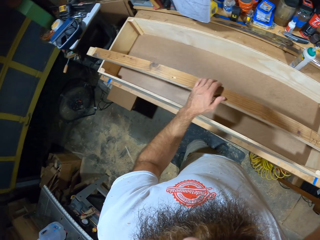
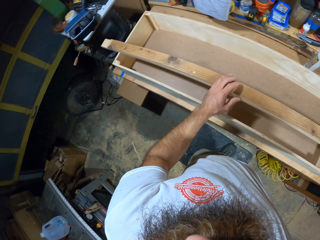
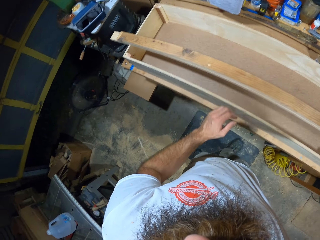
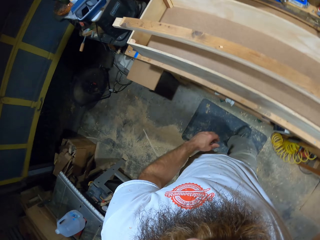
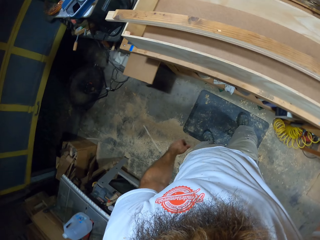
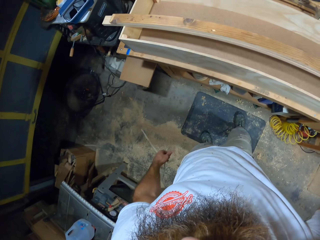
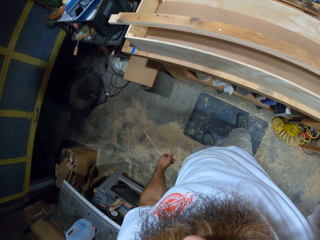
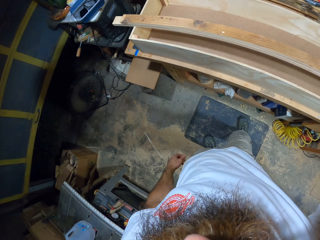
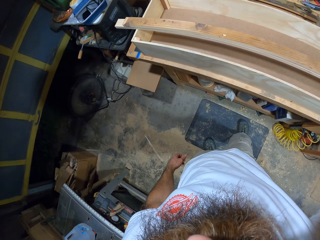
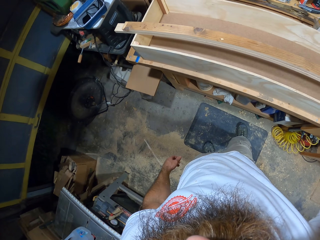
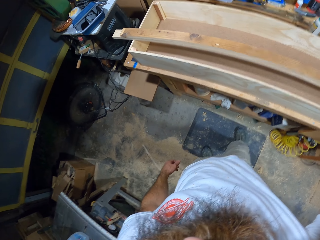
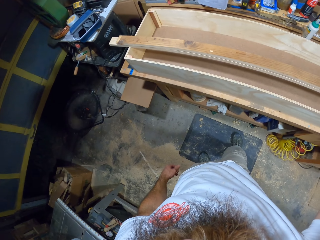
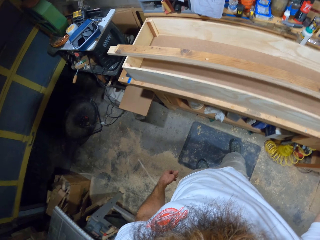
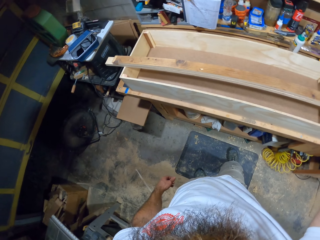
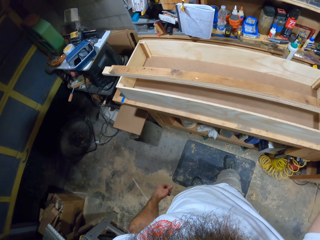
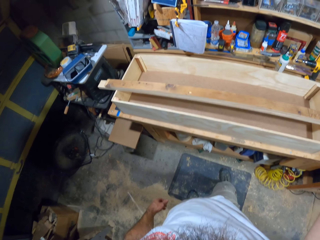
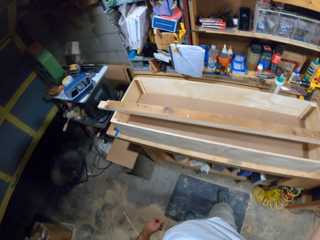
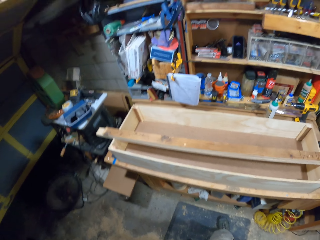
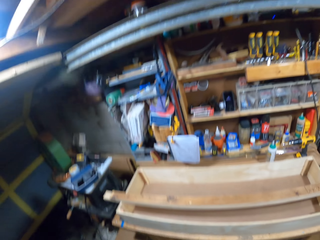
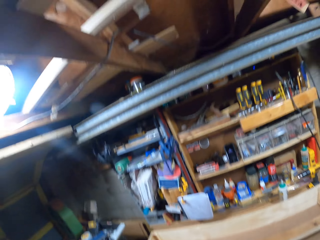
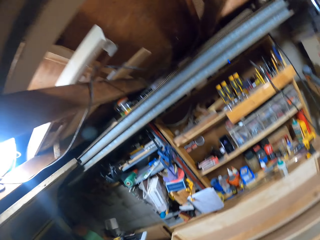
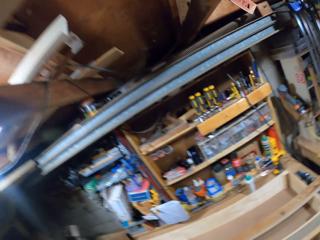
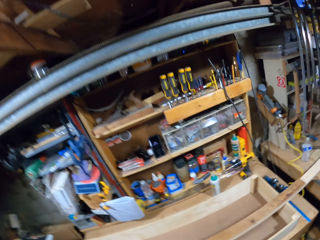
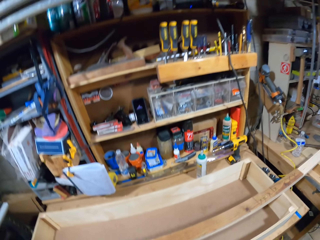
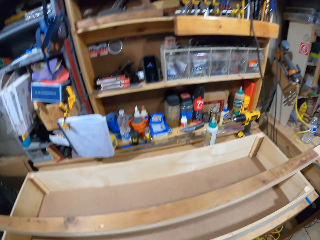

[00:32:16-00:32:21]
The camera wearer adjusts the camera.
